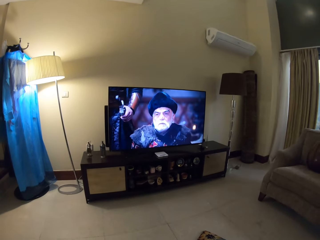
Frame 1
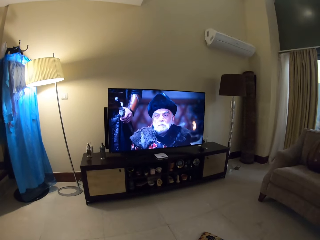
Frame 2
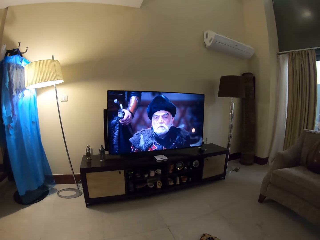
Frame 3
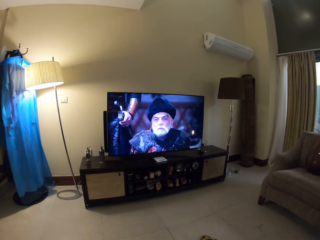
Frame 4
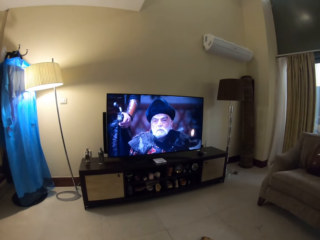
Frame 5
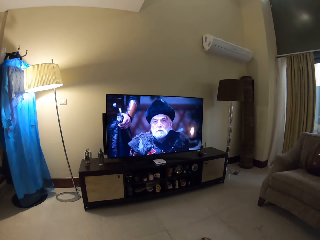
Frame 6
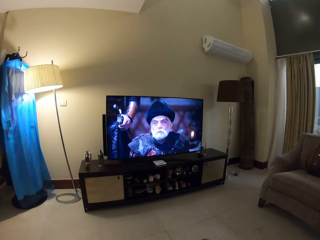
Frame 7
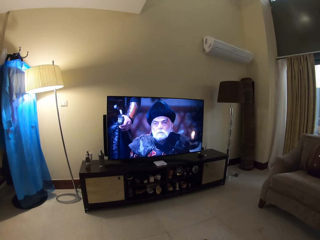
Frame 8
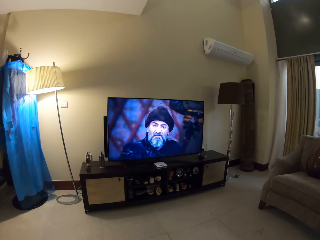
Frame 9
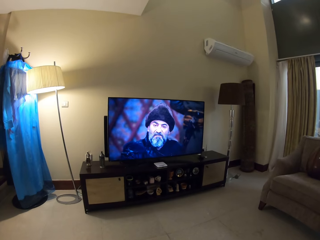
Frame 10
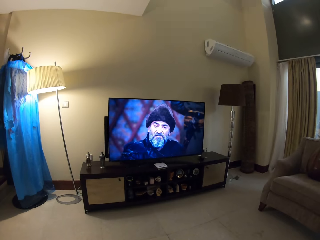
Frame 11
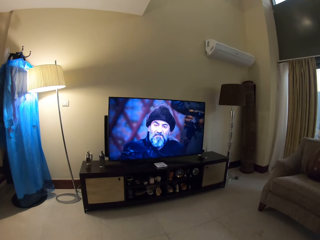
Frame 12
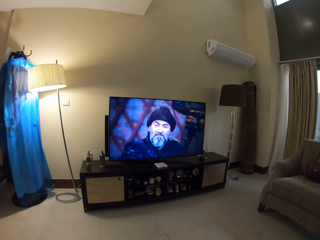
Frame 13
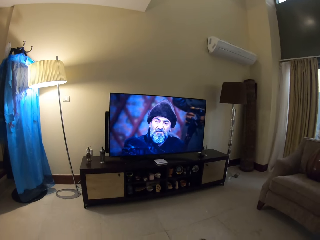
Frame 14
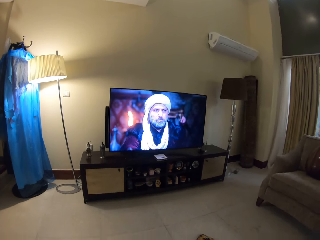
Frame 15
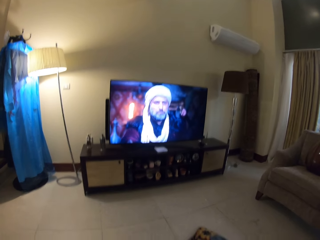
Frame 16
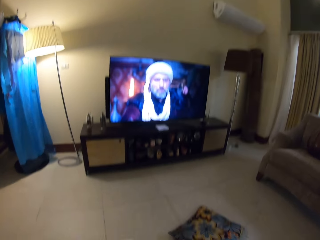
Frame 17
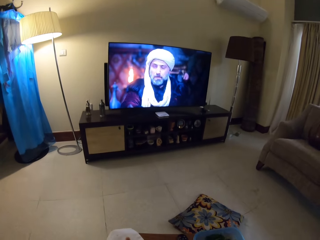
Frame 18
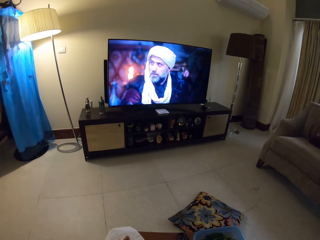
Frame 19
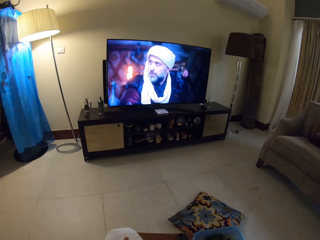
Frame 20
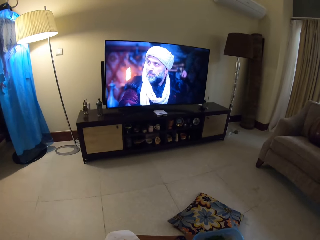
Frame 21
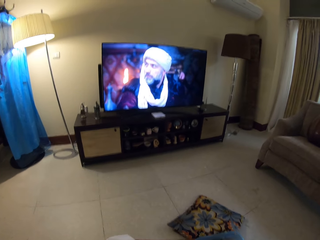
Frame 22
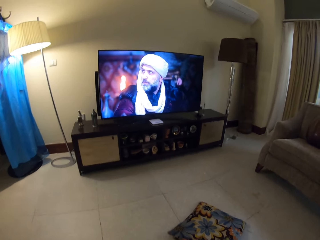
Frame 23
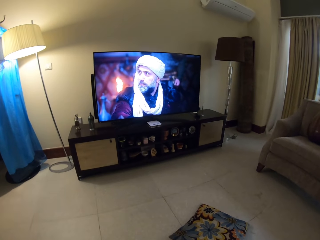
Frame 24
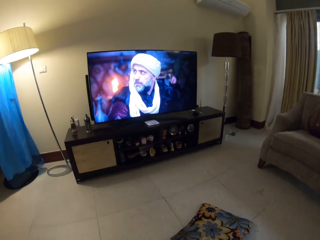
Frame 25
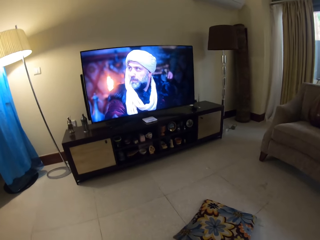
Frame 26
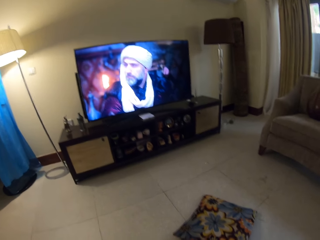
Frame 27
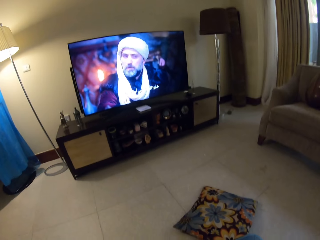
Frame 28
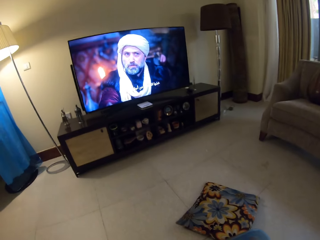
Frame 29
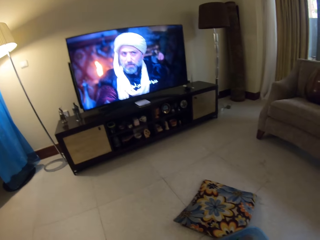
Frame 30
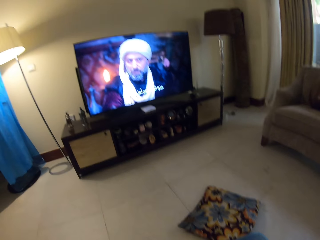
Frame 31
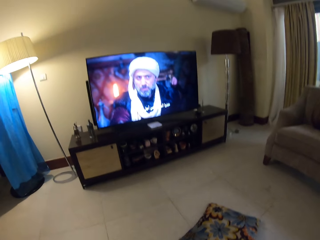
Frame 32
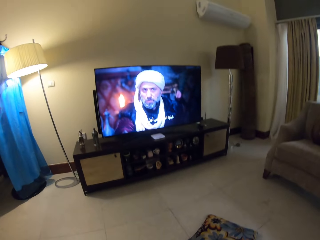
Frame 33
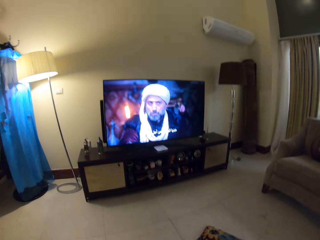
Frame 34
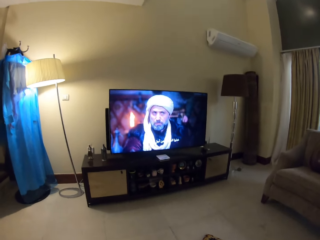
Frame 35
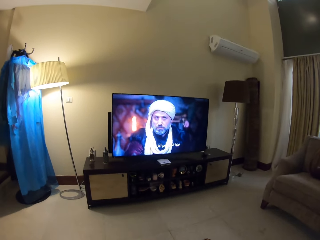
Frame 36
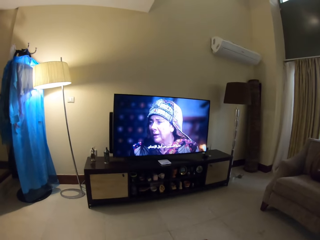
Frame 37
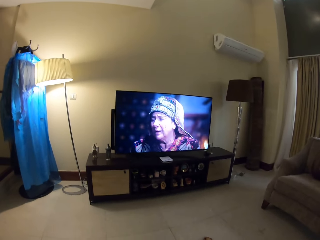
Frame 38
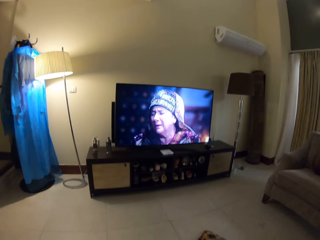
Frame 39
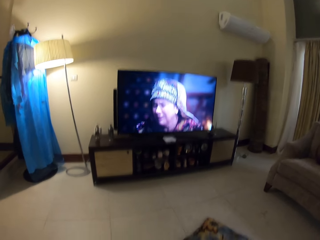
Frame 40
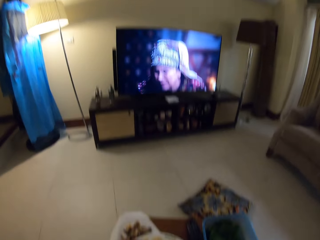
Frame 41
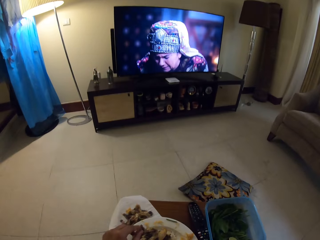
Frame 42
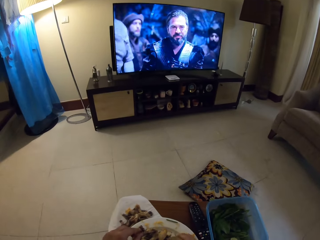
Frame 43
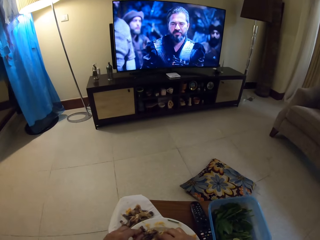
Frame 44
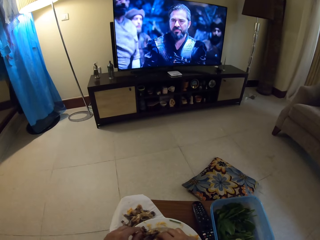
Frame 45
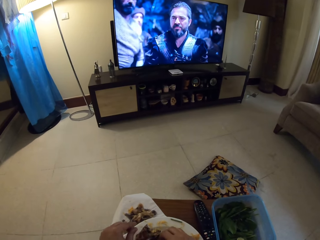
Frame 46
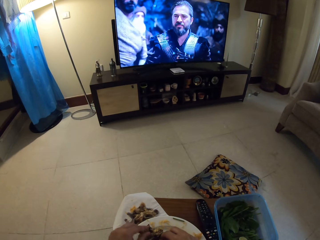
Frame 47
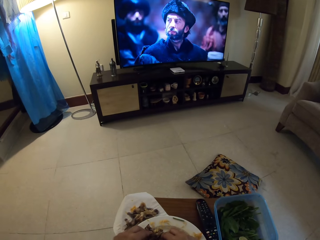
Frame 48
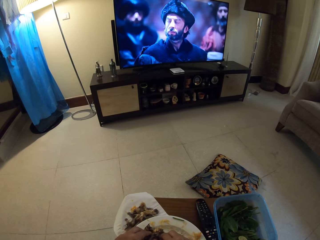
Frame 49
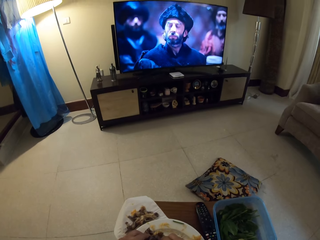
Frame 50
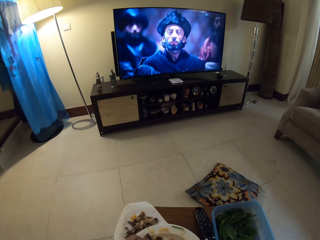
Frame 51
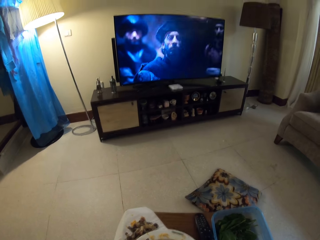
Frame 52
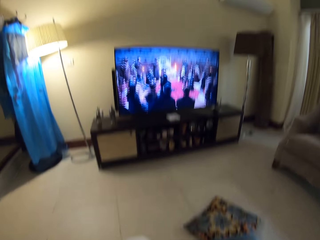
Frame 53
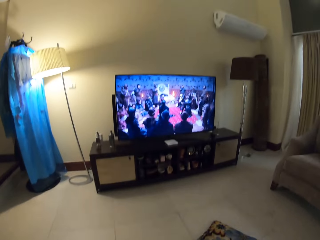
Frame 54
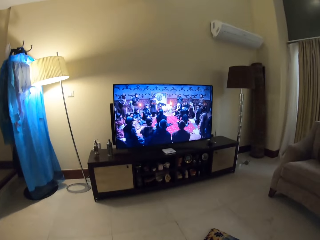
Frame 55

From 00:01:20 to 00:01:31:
The camera wearer watches television. They touch meat on the plate.

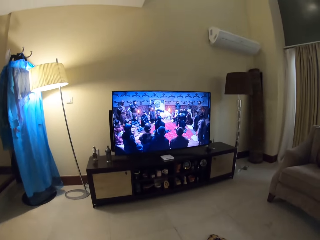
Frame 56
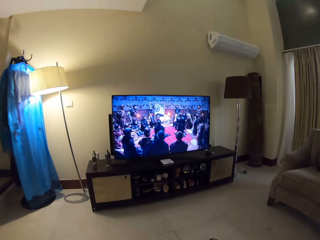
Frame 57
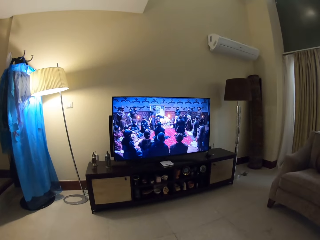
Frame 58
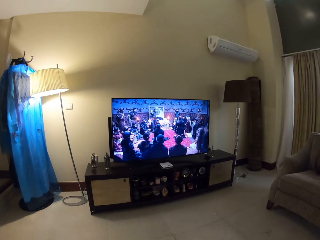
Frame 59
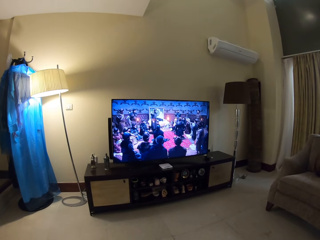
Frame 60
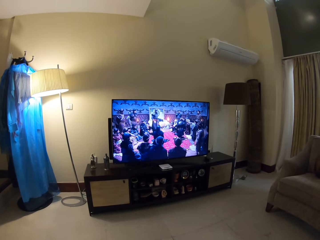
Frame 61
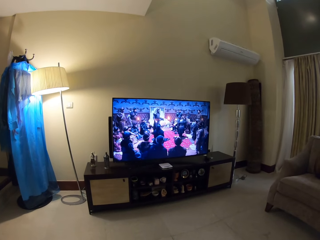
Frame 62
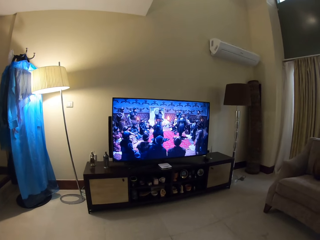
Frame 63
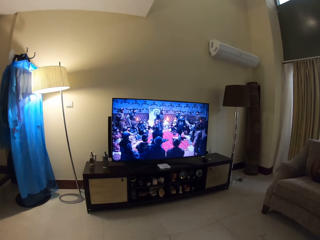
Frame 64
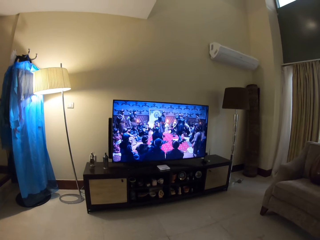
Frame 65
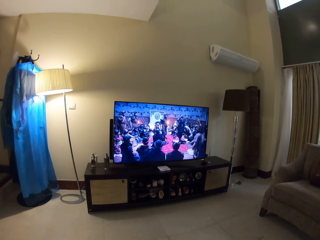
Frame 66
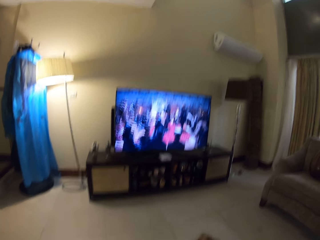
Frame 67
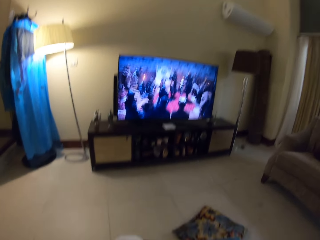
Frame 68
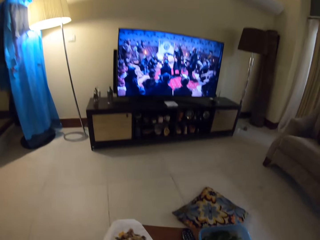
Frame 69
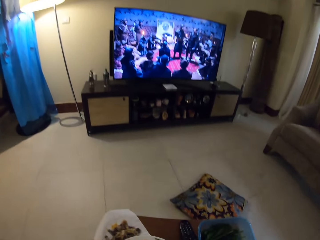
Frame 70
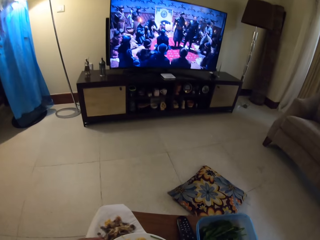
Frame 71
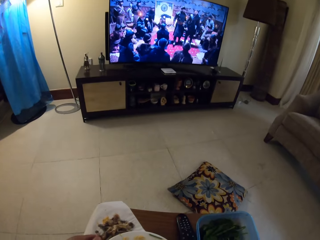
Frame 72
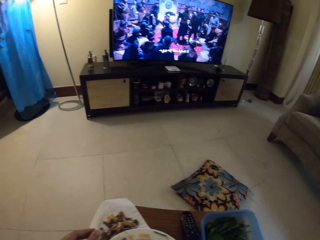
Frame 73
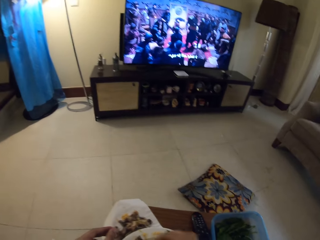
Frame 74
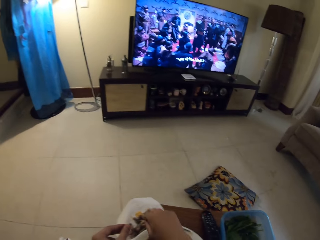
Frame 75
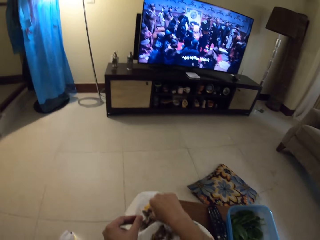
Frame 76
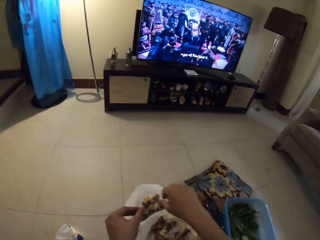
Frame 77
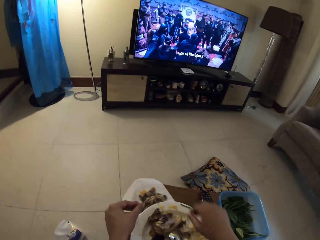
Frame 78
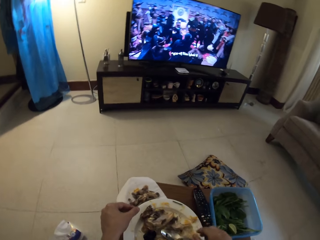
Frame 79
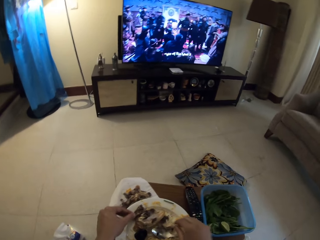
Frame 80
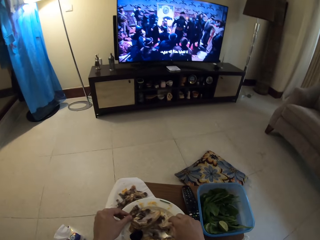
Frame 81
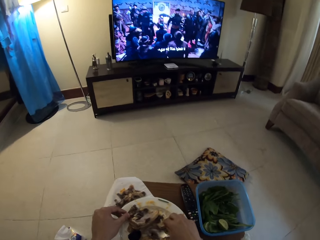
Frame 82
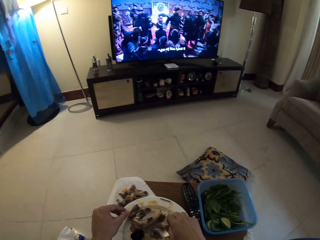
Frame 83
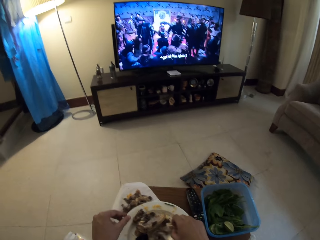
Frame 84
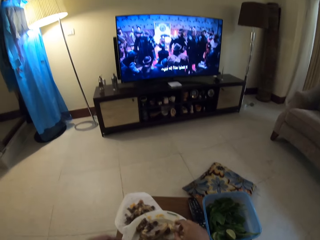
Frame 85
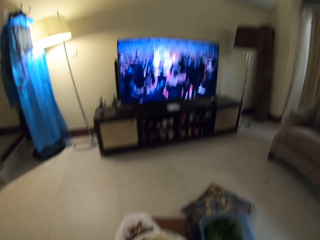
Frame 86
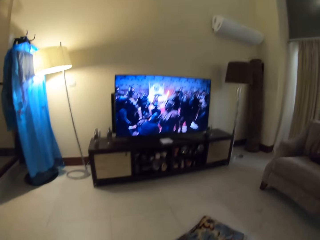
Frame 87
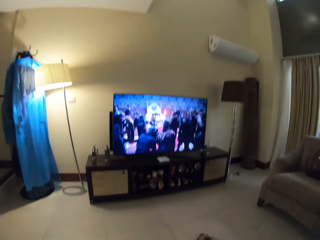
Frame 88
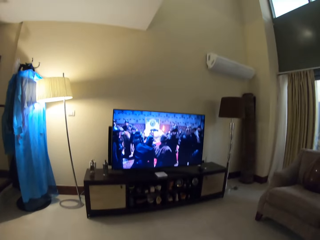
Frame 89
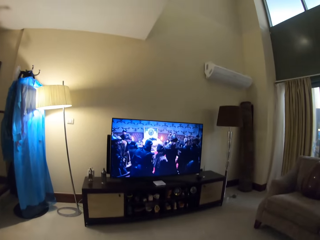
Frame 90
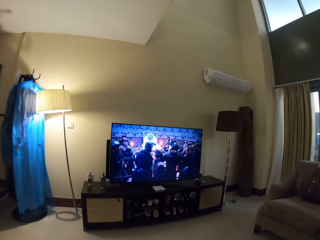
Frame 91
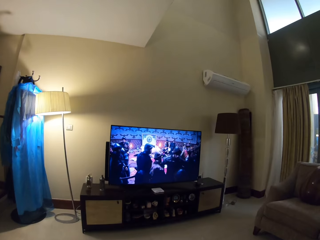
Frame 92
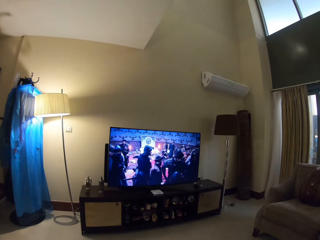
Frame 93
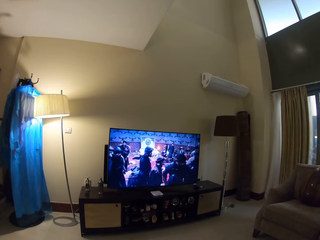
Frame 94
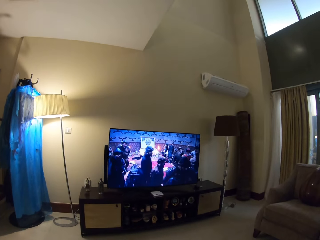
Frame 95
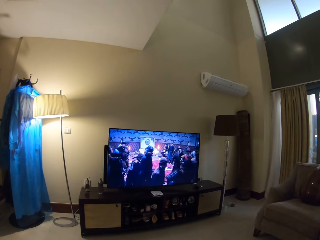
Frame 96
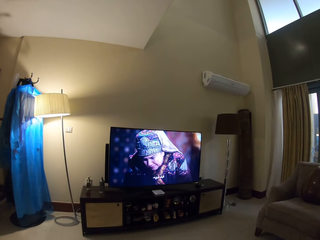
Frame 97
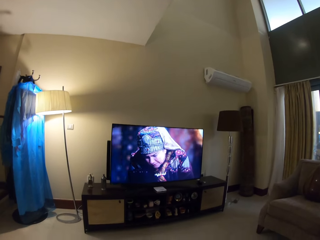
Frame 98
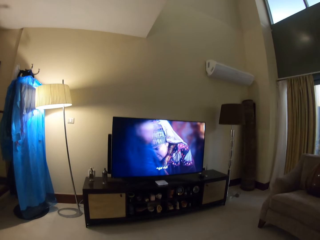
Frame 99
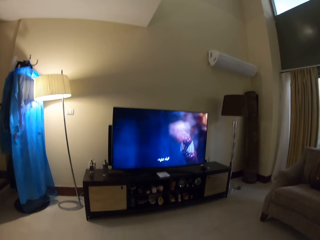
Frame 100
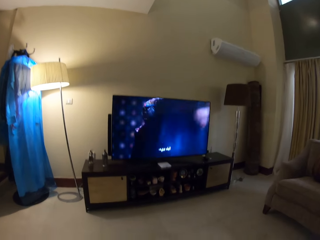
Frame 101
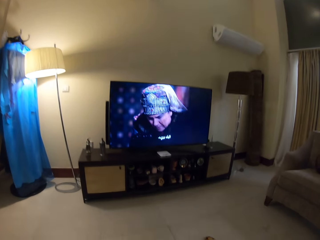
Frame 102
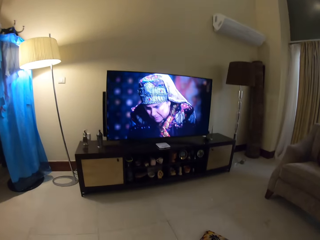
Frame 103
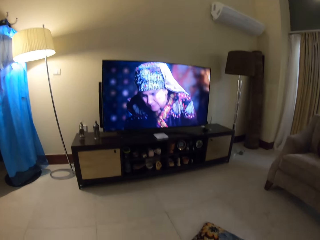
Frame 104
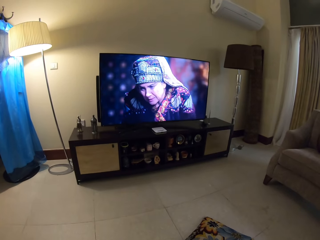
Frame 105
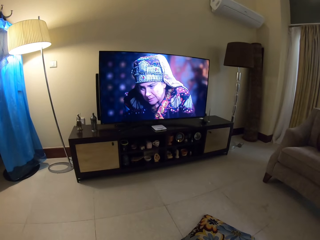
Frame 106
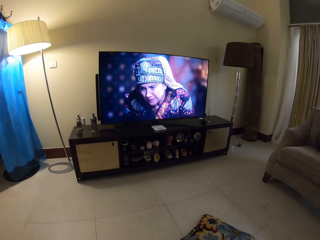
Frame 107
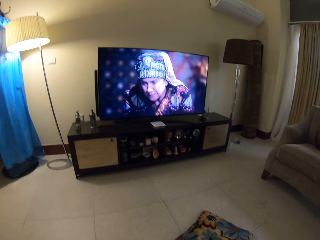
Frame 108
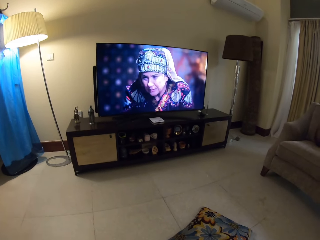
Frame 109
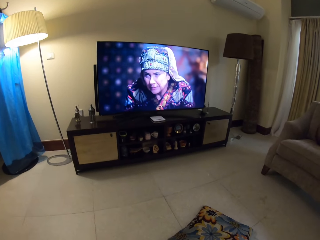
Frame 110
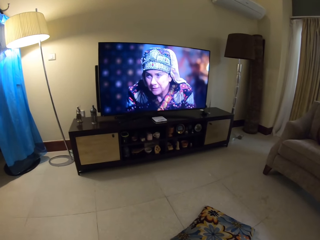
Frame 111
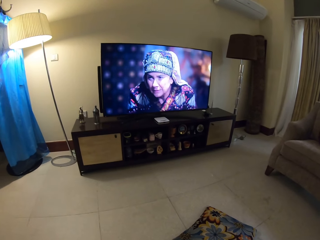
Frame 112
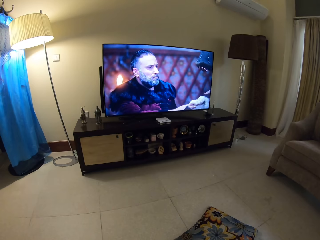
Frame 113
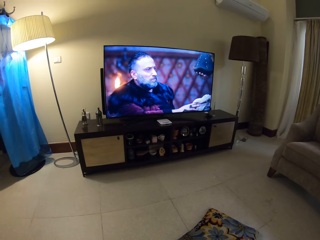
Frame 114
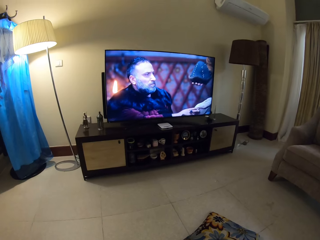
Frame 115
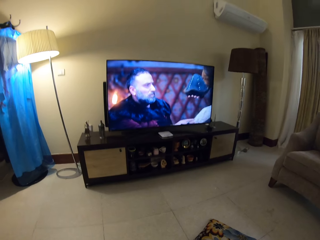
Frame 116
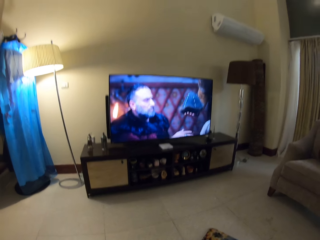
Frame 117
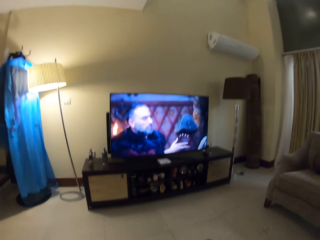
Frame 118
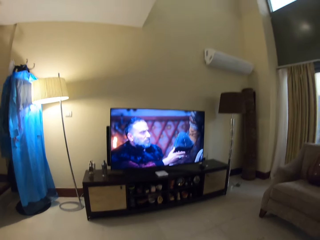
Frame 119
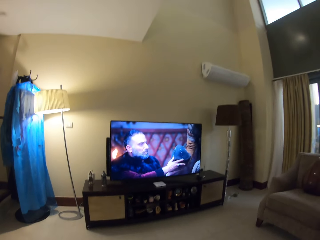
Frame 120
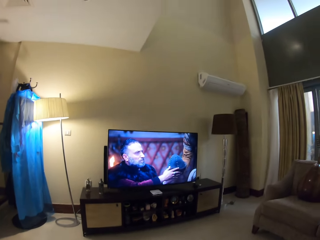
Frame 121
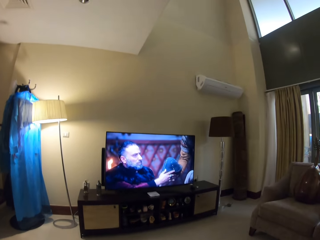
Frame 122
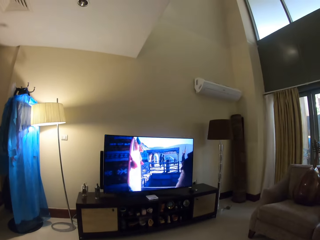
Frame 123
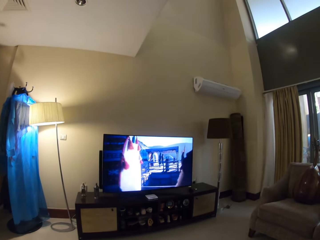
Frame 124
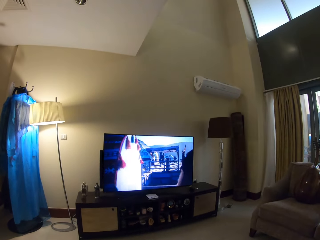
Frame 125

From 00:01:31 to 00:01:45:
The camera wearer watches television. They watch television again. They touch meat with the right hand. They watch television.
